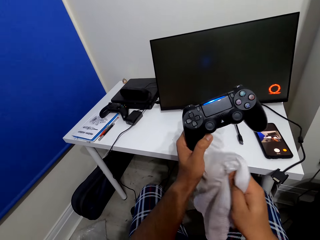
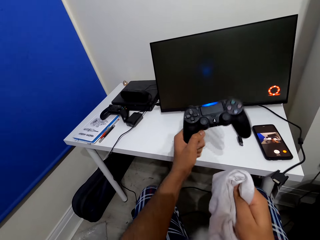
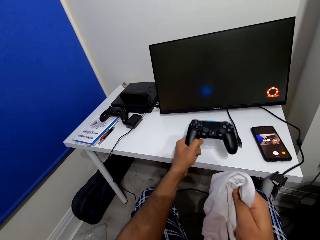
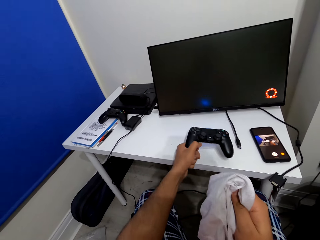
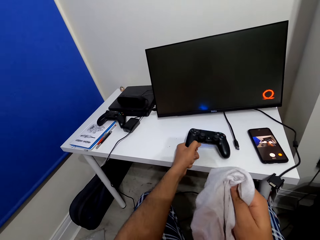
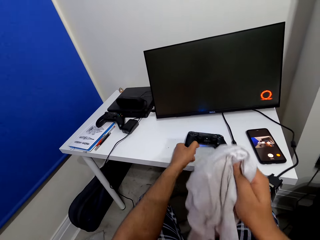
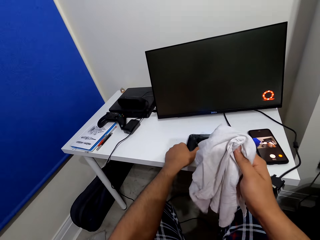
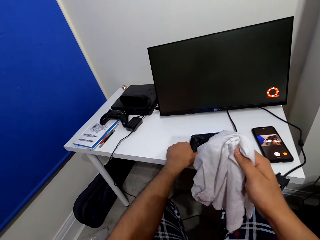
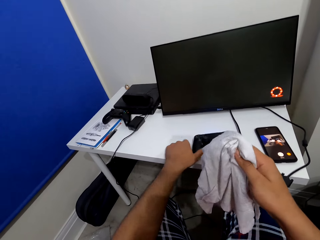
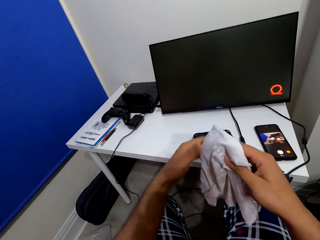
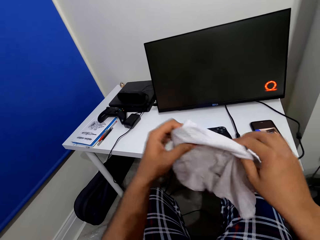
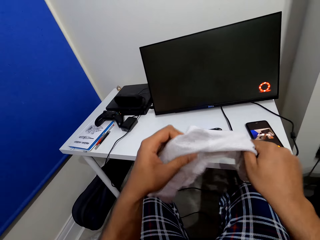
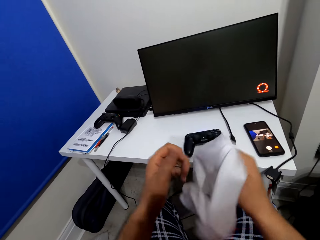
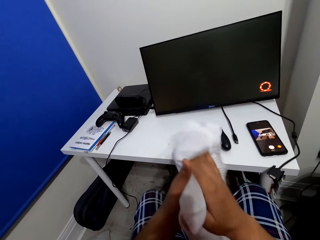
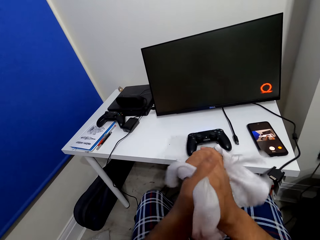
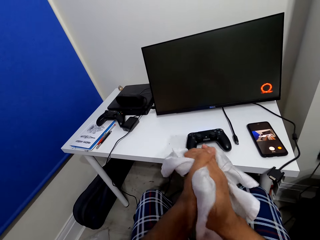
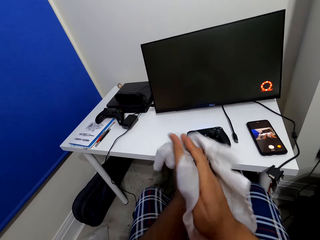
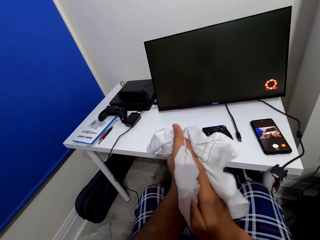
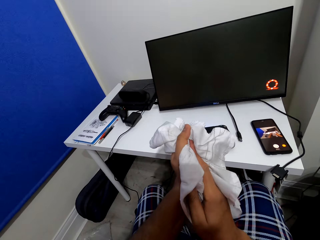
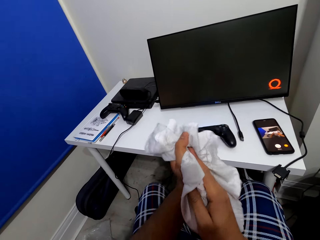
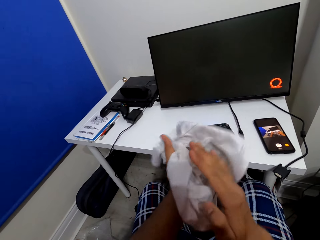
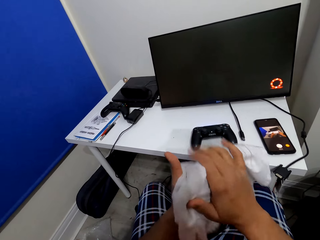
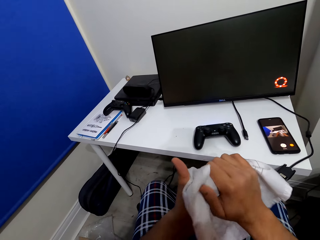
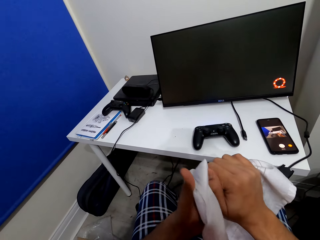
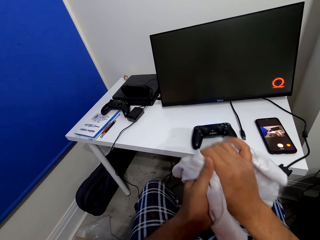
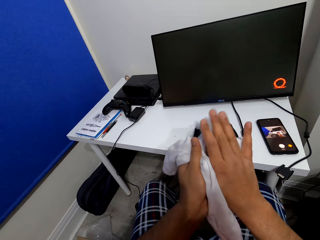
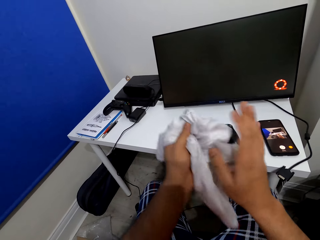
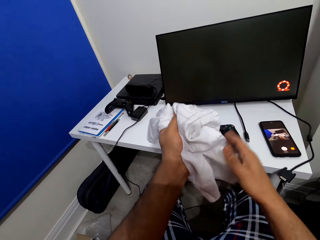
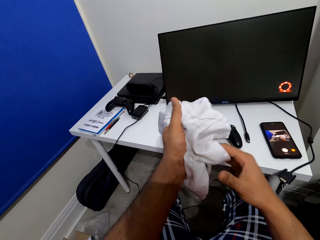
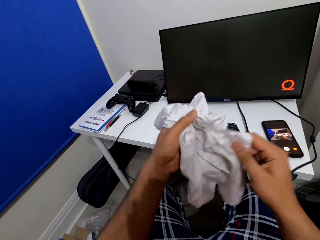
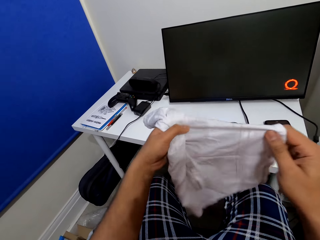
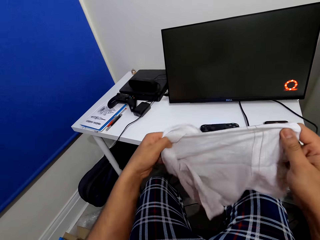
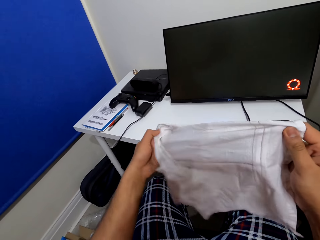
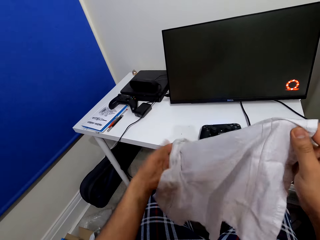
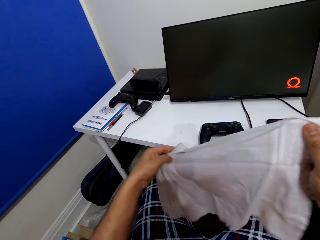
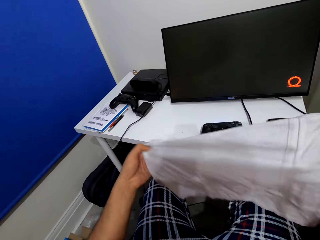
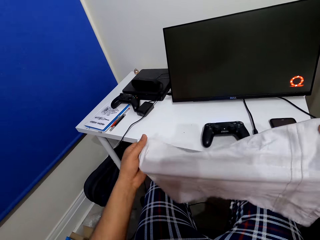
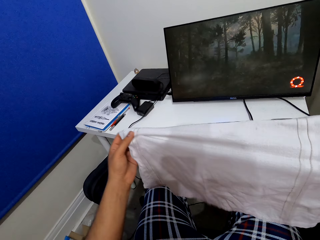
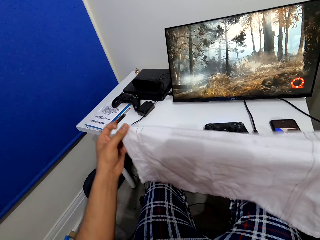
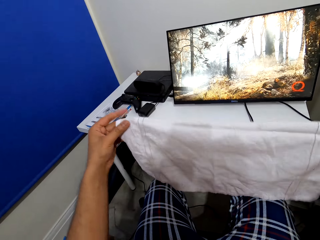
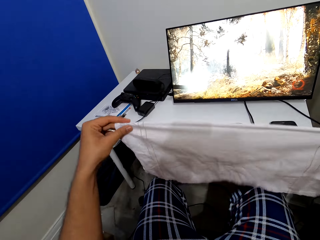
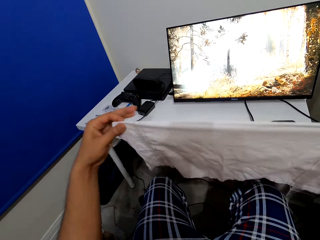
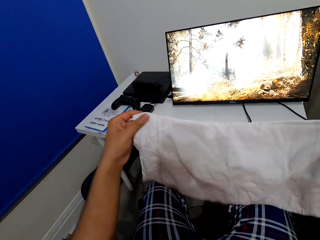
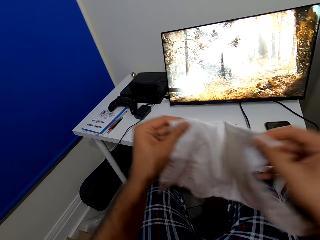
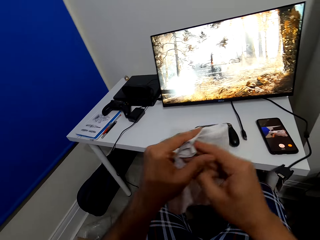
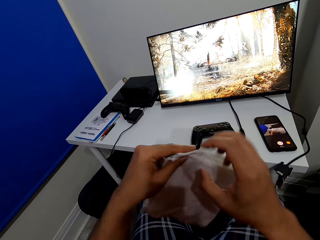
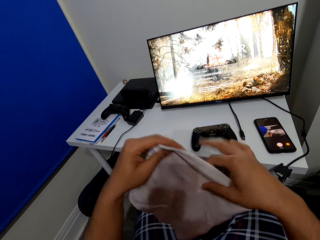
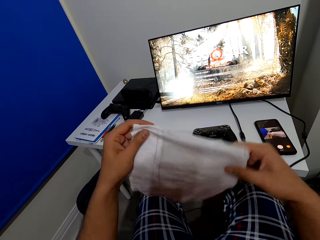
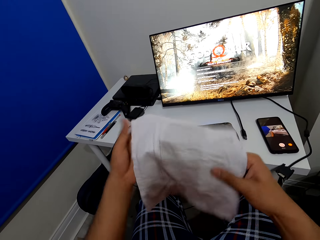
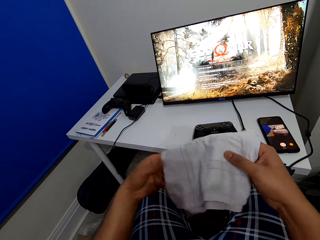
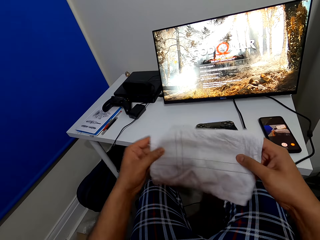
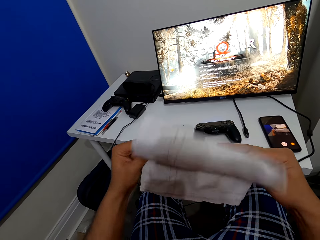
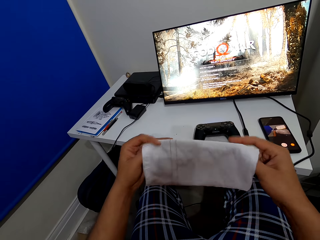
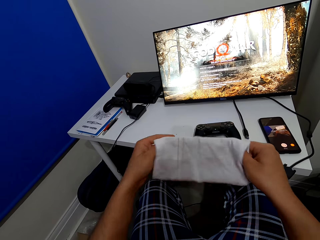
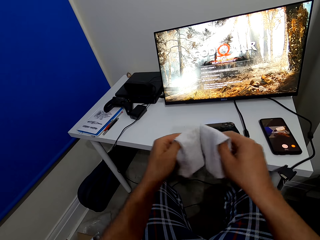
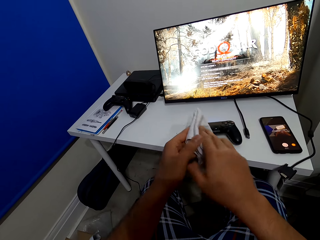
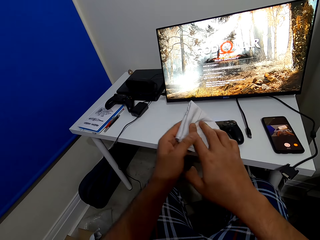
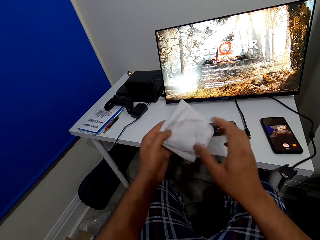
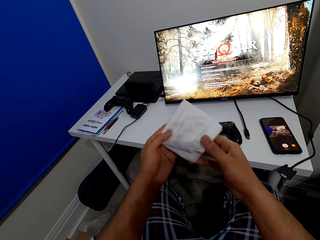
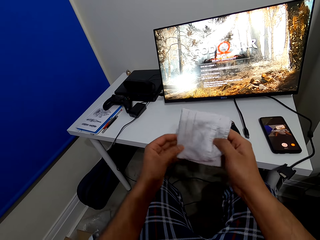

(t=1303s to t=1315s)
The camera wearer puts the PS controller on the table. He wipes his hands with the cloth. He unfolds the handkerchief. He stretches the cloth. He folds the handkerchief.

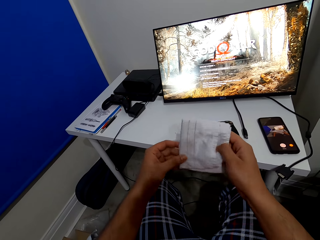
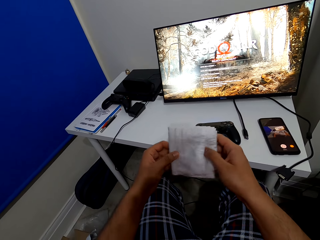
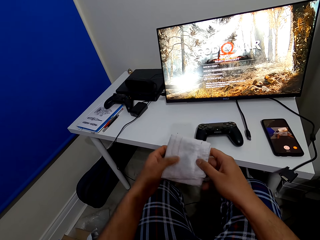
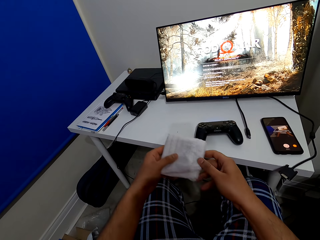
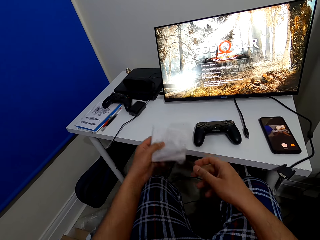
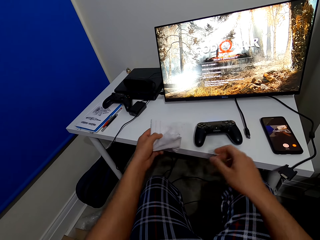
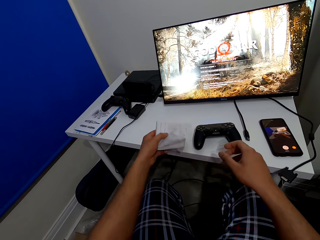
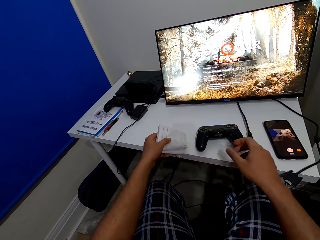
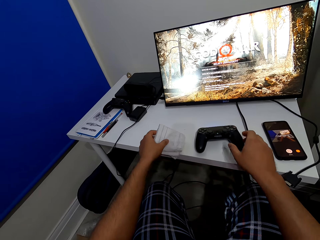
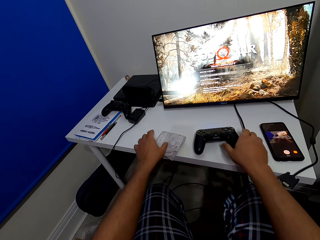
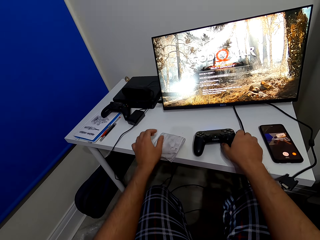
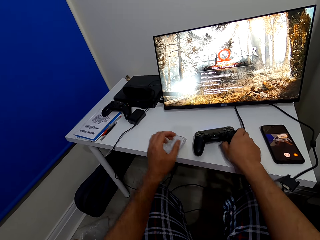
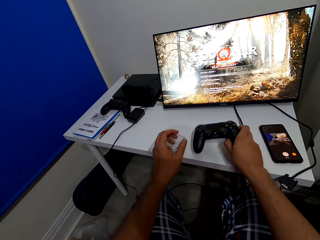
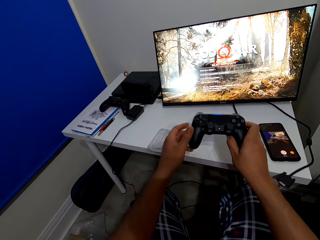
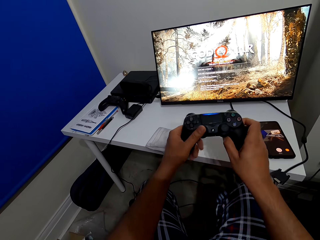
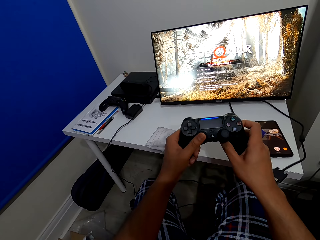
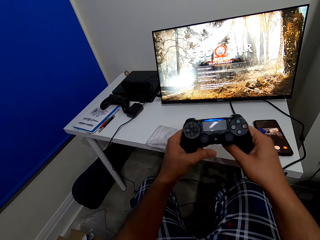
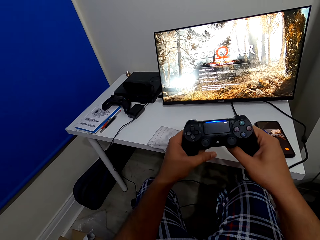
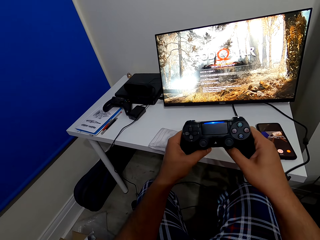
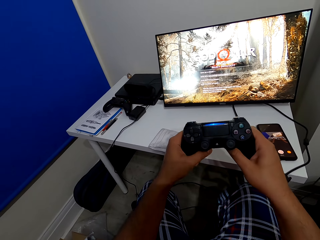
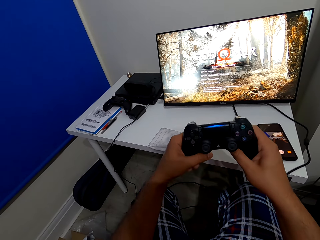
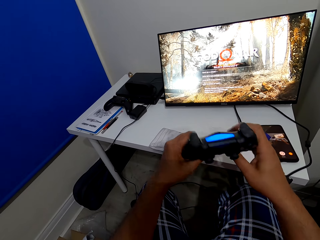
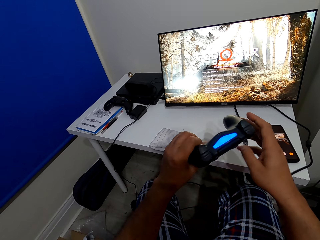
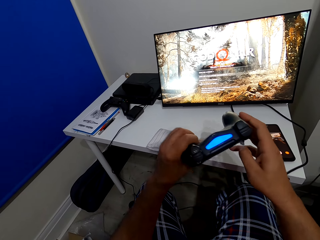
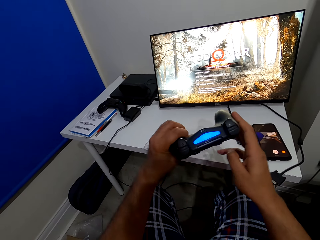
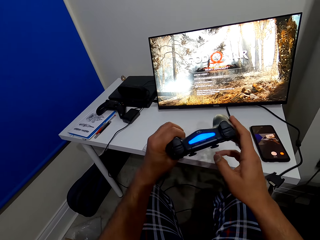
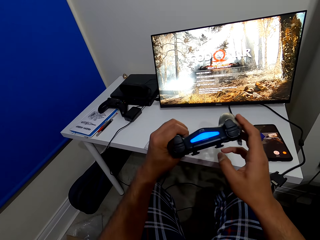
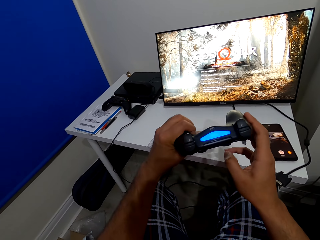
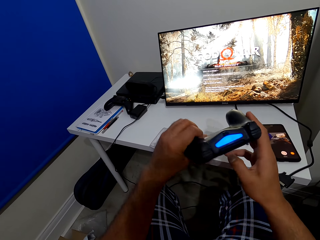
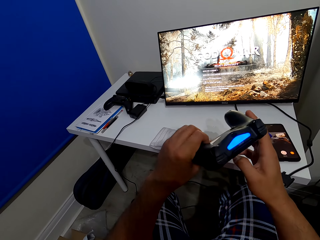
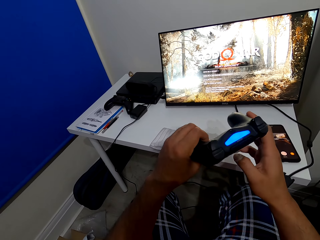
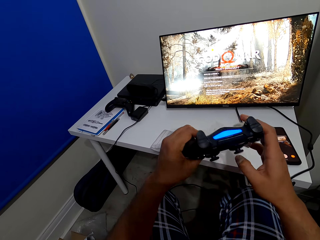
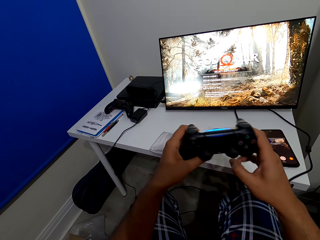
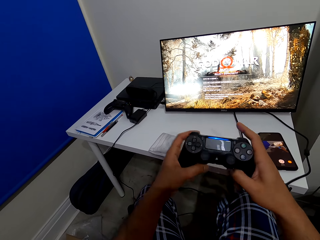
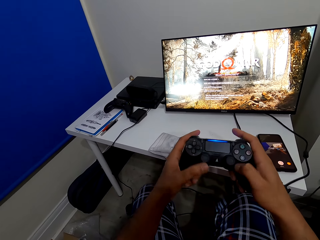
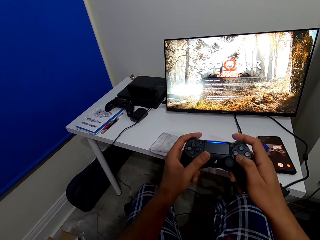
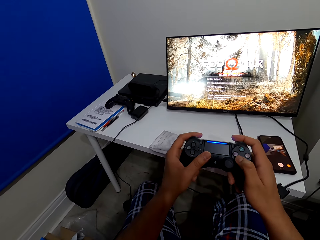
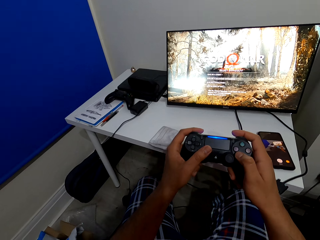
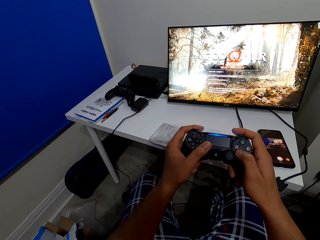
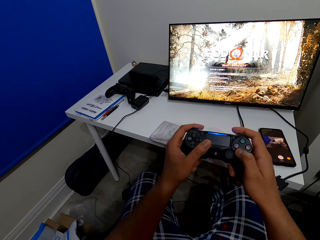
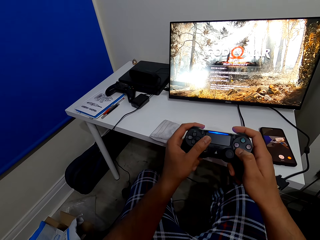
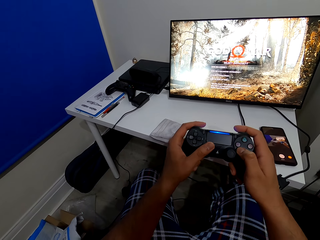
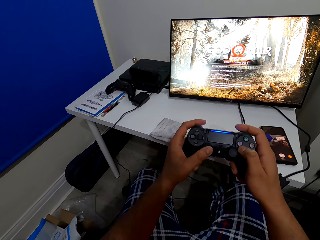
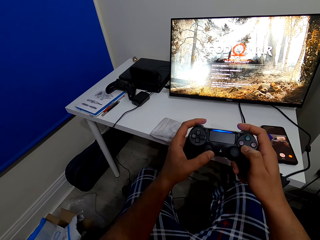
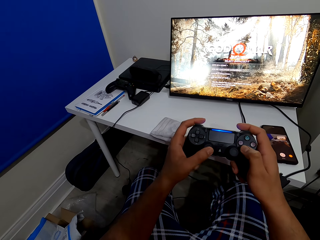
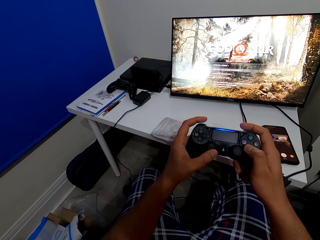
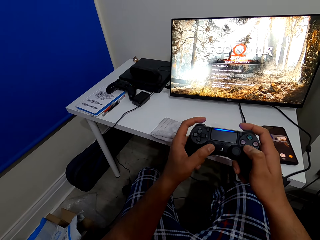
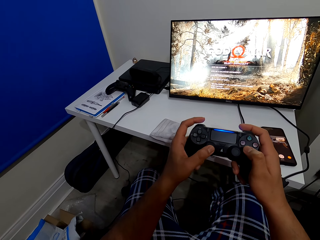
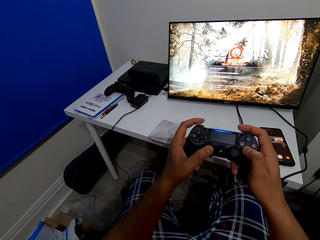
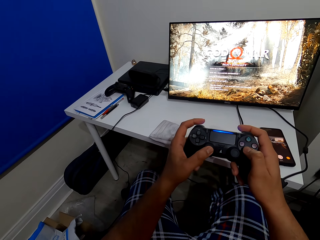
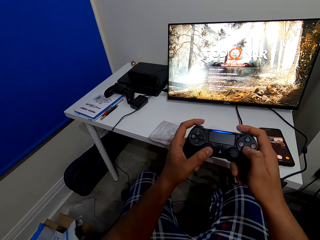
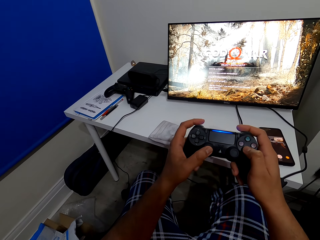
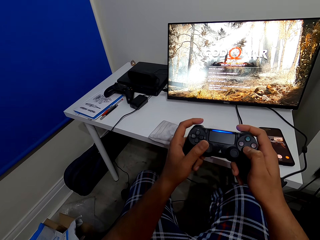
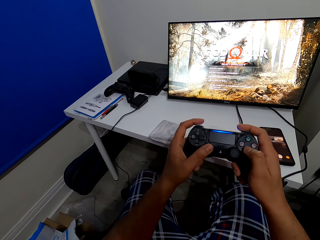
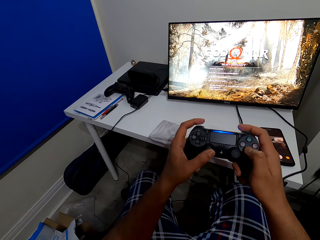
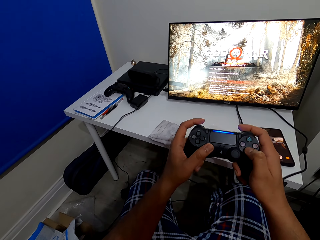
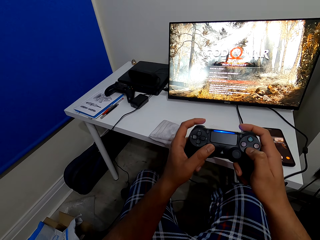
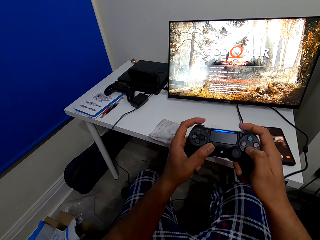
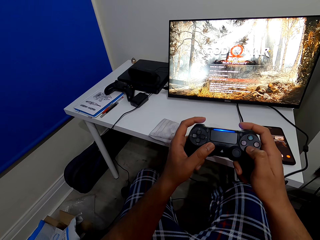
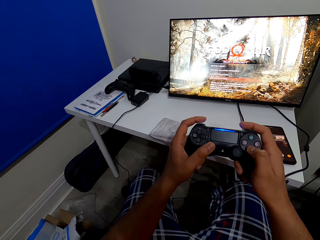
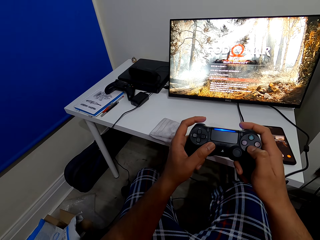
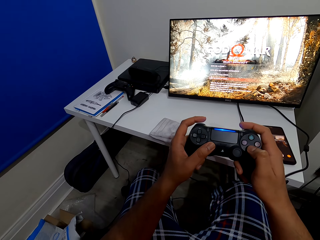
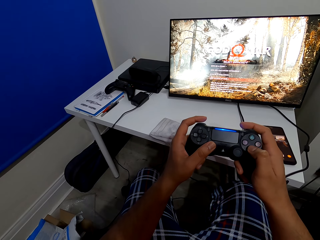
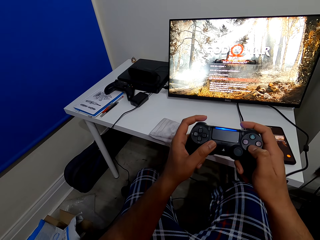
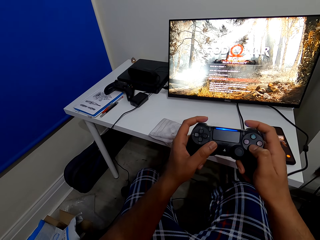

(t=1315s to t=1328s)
The camera wearer puts the cloth on the table. They take the PS controller or dualshock. They turn over the dualshock. They check the PS controller. They play PS games.
